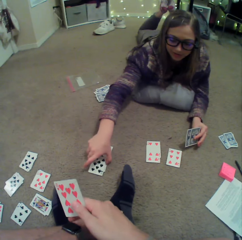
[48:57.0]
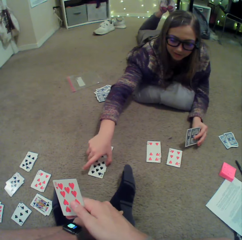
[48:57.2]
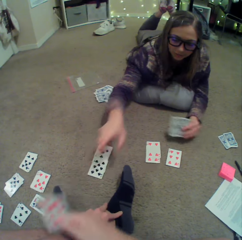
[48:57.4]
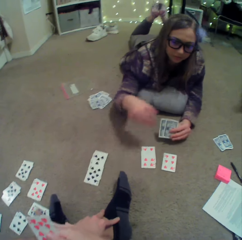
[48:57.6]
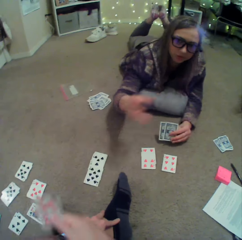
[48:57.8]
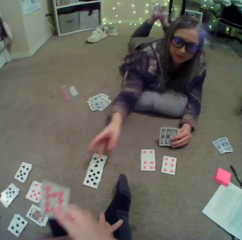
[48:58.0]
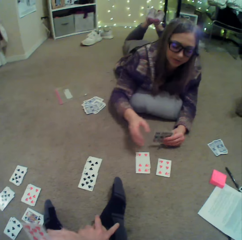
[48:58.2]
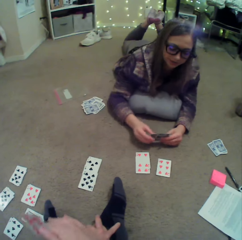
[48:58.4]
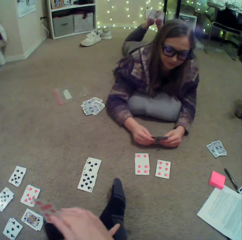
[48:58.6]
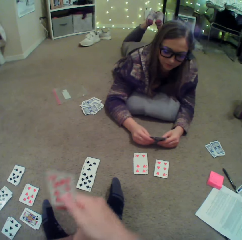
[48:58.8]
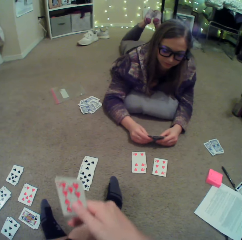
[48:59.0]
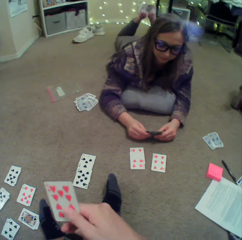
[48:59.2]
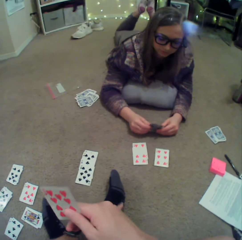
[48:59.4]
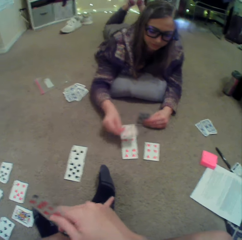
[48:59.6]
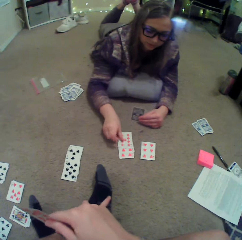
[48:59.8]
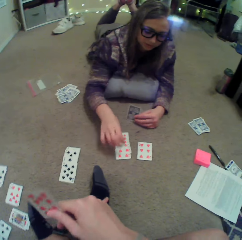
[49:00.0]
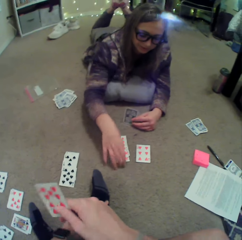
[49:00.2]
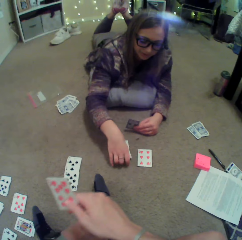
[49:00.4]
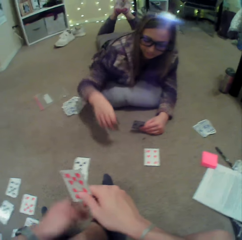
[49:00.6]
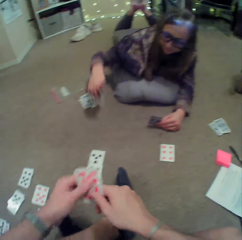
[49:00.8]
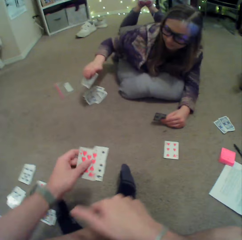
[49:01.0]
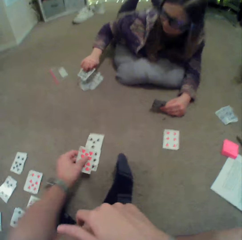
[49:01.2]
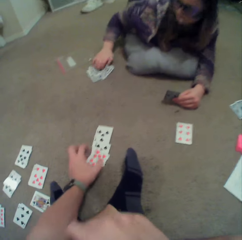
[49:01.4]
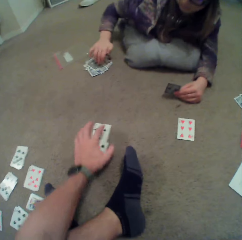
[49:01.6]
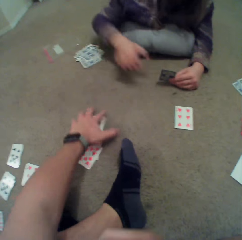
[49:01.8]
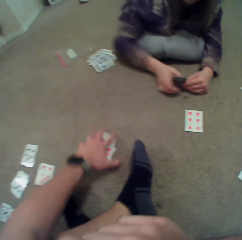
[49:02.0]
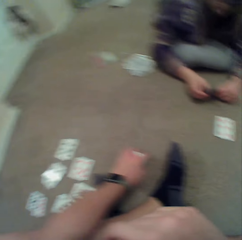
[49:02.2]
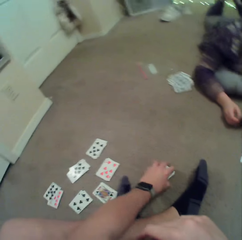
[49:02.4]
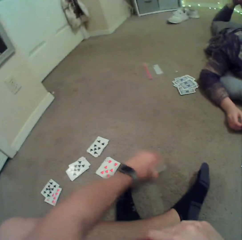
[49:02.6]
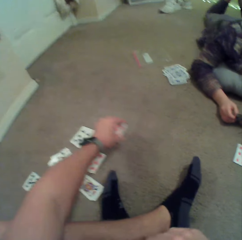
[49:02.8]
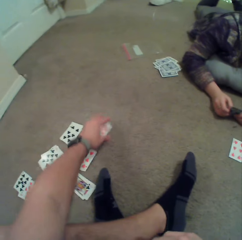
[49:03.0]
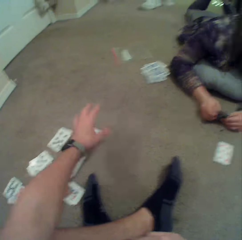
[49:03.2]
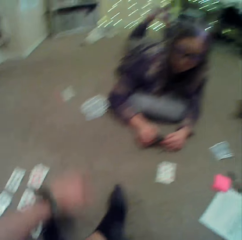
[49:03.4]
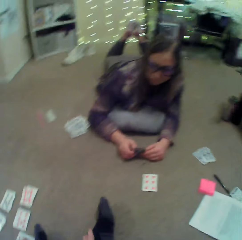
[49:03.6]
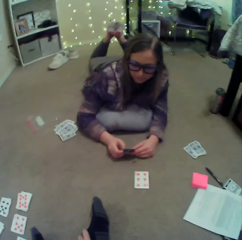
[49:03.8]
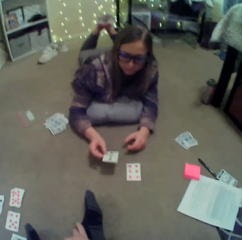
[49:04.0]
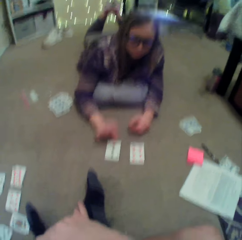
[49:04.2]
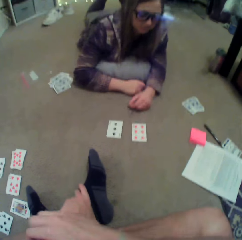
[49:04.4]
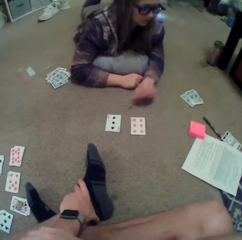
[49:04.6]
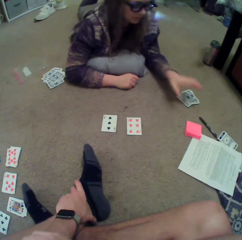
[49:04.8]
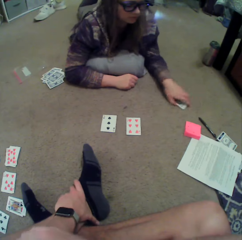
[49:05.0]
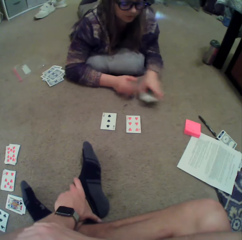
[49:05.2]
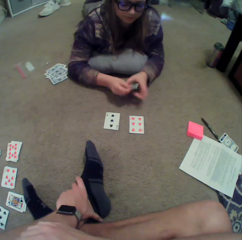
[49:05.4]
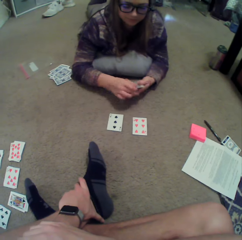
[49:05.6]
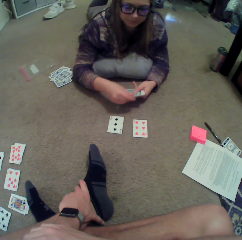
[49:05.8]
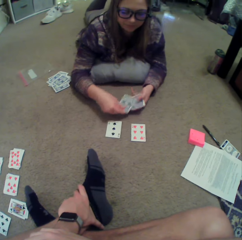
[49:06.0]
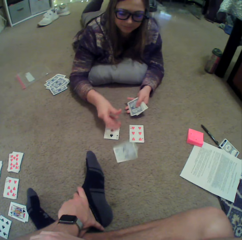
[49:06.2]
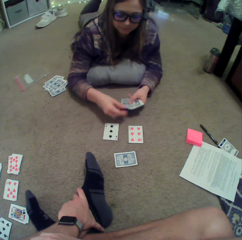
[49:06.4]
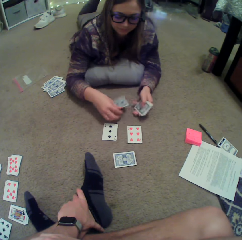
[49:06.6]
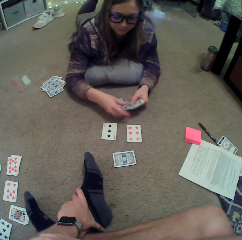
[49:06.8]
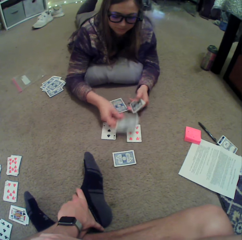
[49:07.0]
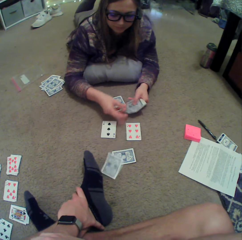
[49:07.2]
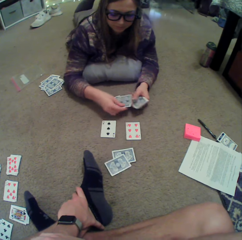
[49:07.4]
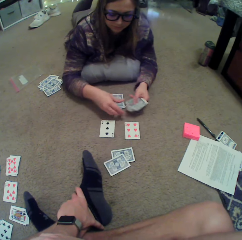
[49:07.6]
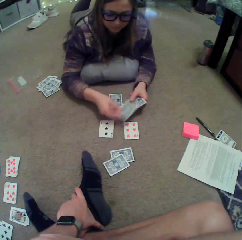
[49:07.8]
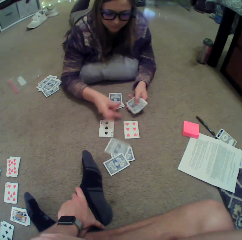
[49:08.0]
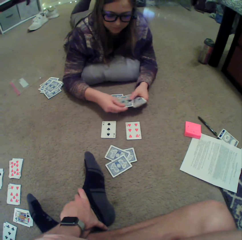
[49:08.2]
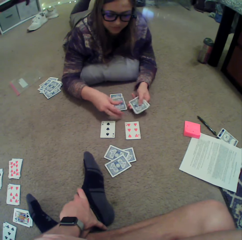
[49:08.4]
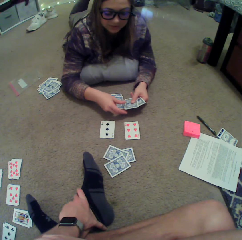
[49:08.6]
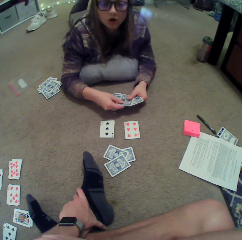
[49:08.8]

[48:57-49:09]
A woman touches the cards on the floor. She holds the cards, points at the cards and puts a card on the floor. The camera wearer picks up the cards. The woman picks up the cards and puts the cards beside her. The camera wearer picks up the cards. They move the cards beside them. They put down the cards. The woman puts a card on the floor. She picks up the cards aside and divides the cards.

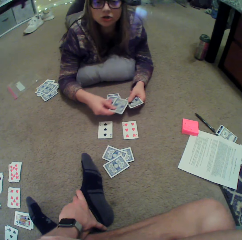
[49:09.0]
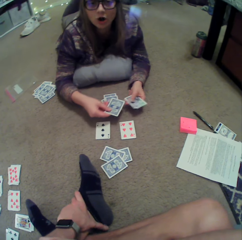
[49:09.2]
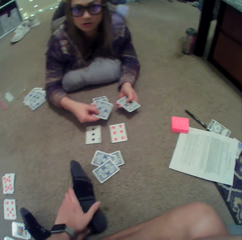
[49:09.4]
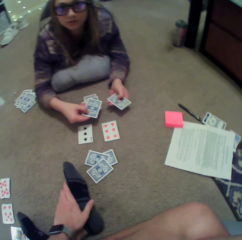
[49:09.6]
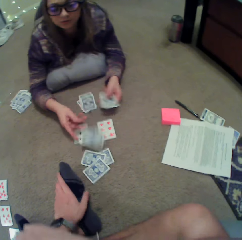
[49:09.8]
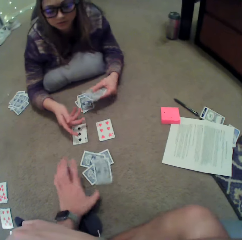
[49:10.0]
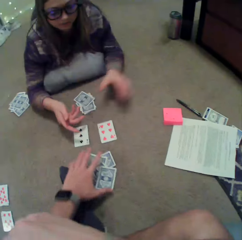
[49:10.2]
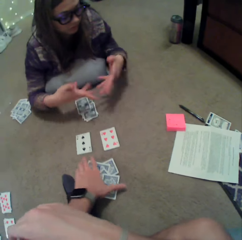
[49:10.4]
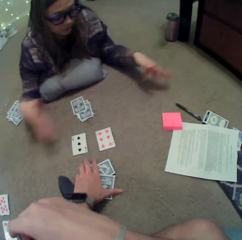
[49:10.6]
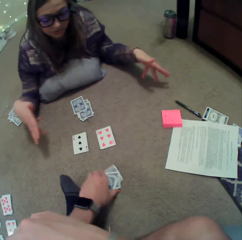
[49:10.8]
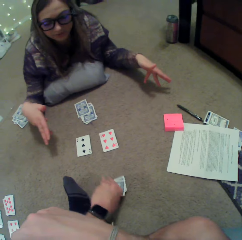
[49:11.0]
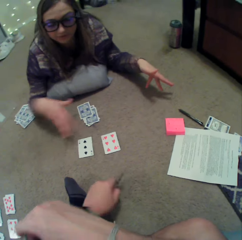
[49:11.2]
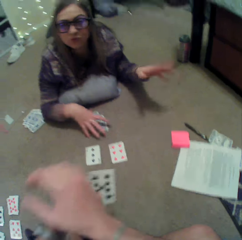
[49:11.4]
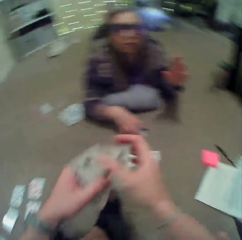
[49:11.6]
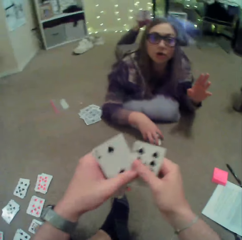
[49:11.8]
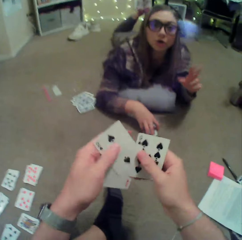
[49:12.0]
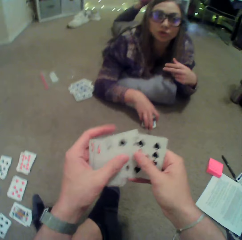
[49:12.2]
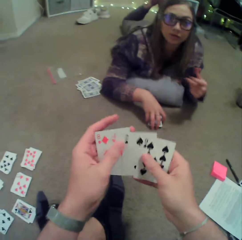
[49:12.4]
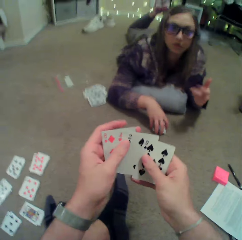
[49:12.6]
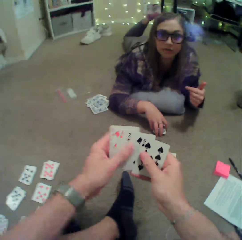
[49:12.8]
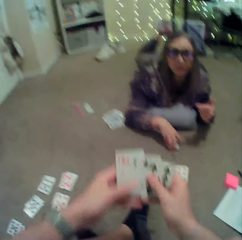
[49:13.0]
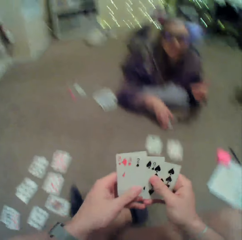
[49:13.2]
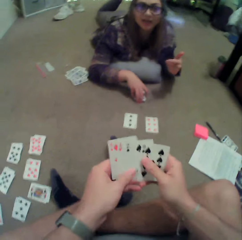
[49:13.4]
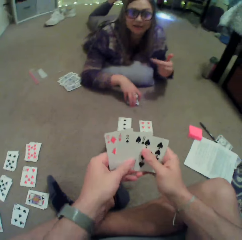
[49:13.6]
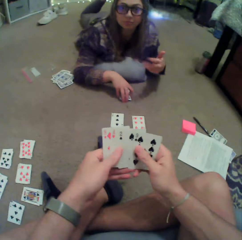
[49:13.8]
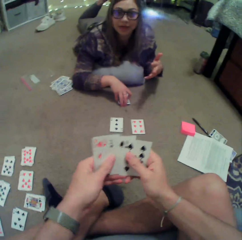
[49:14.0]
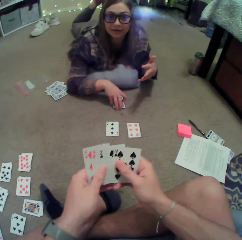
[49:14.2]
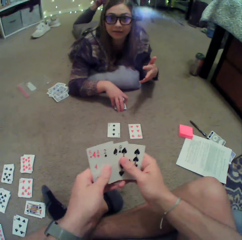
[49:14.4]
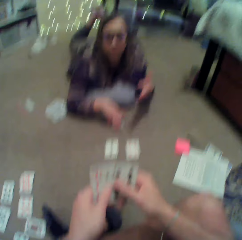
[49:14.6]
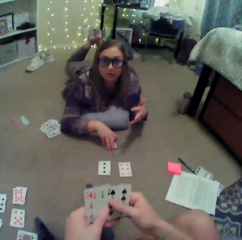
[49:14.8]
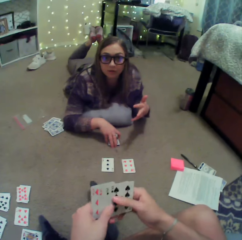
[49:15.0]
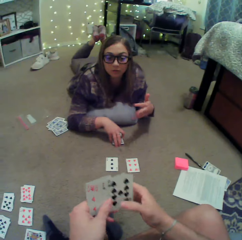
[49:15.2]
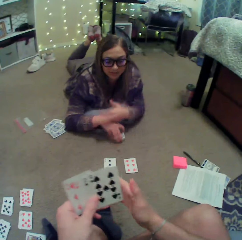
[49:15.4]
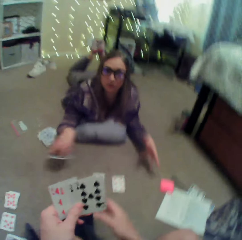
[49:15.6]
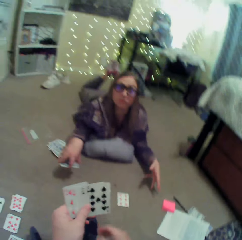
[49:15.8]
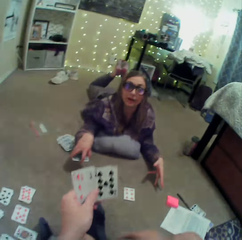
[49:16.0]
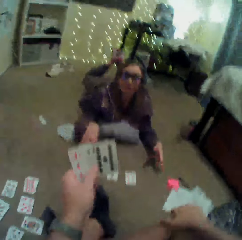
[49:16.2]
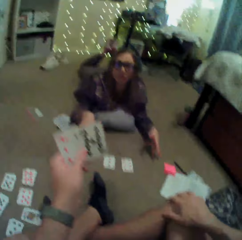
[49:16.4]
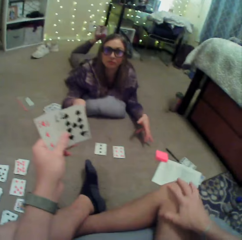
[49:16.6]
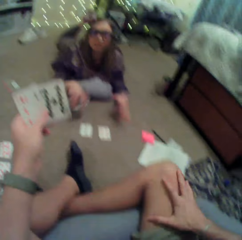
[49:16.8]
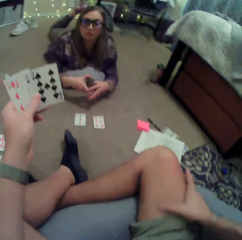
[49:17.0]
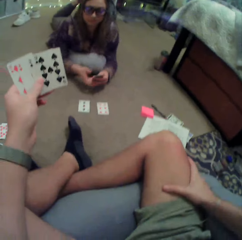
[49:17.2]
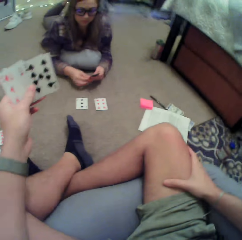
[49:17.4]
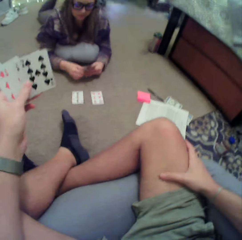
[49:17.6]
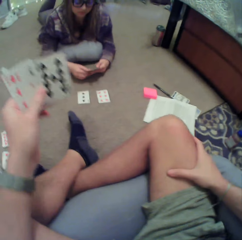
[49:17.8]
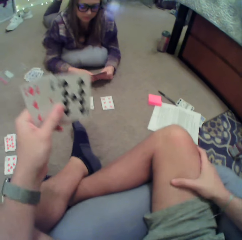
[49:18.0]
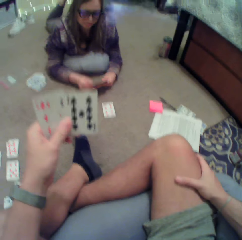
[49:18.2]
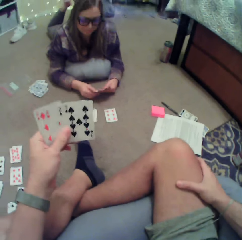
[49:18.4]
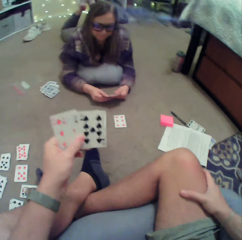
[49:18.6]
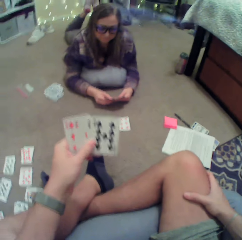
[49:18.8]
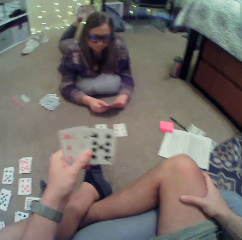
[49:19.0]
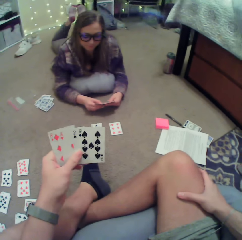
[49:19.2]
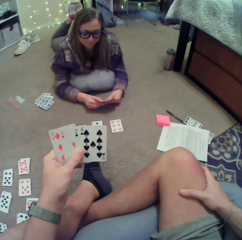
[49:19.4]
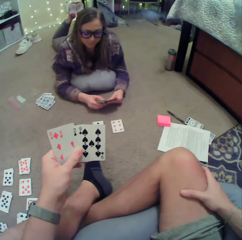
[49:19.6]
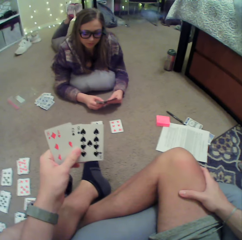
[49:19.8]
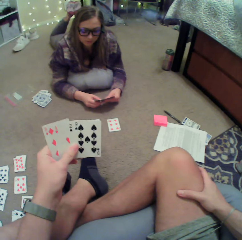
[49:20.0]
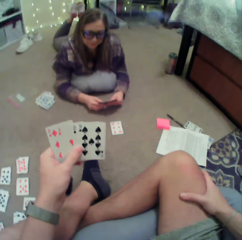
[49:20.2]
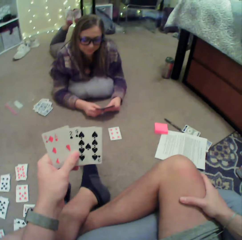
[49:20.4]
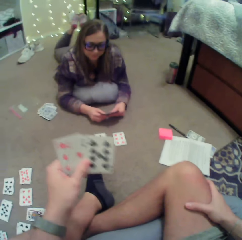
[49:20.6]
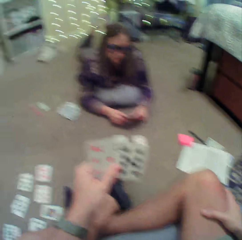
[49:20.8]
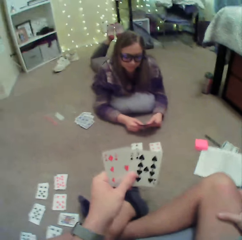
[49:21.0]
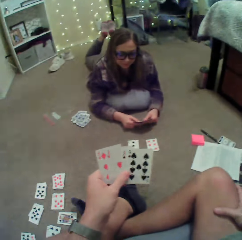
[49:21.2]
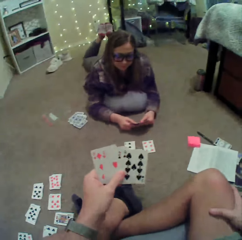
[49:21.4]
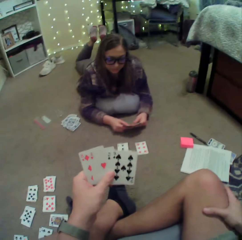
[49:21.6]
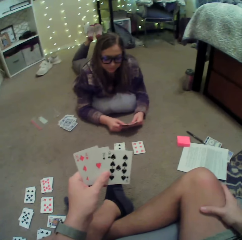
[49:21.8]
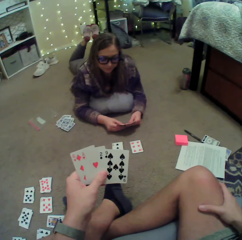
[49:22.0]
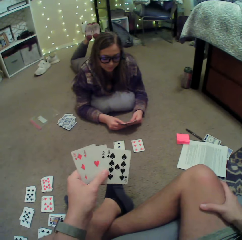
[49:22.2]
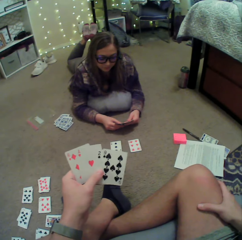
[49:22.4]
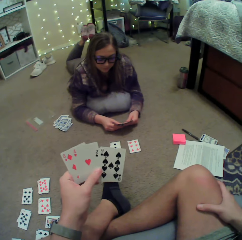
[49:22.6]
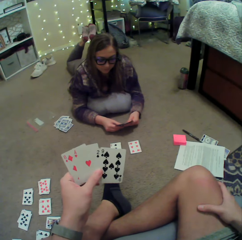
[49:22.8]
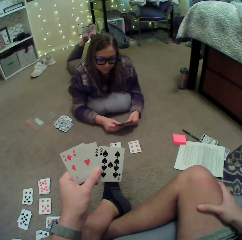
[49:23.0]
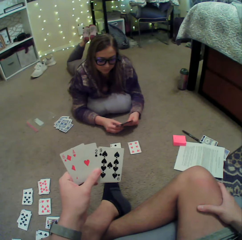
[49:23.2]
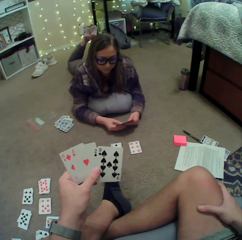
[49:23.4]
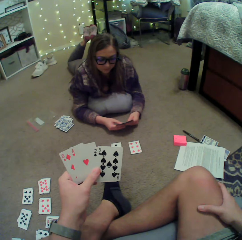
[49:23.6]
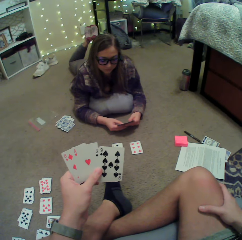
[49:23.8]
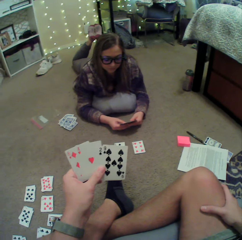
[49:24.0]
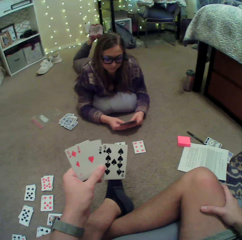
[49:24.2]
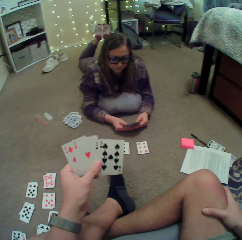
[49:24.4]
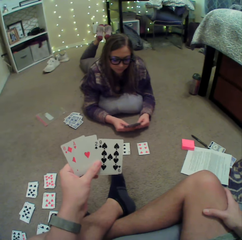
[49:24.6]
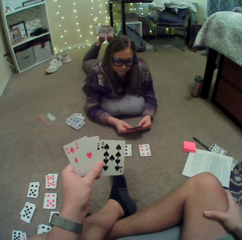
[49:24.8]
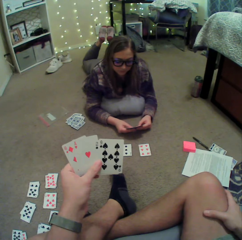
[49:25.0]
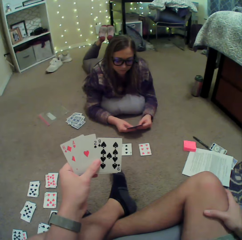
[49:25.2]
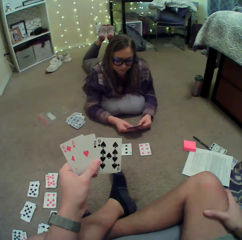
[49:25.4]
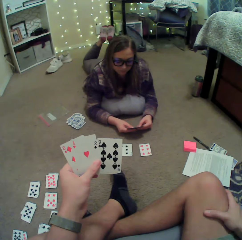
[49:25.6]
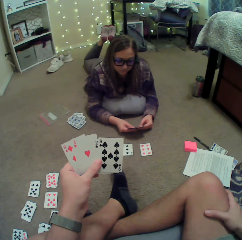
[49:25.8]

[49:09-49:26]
A woman gestures with her hands. The camera wearer picks up his cards. The woman picks up her cards and holds the cards.
